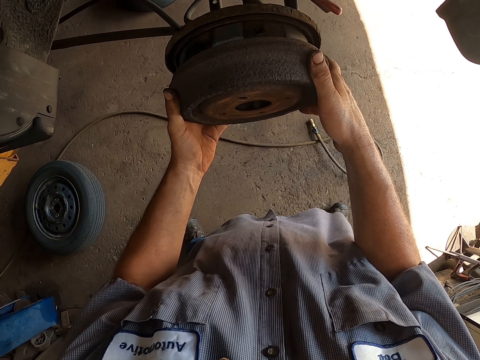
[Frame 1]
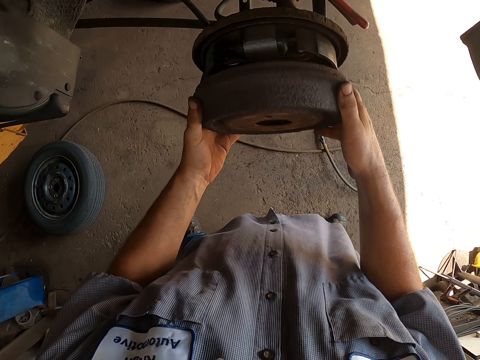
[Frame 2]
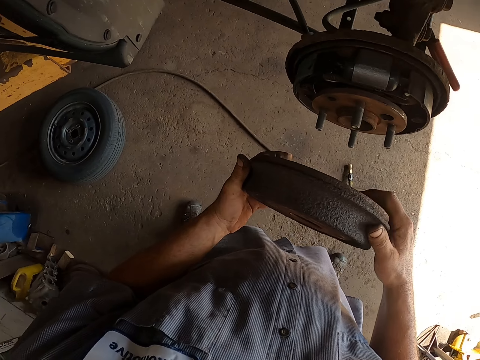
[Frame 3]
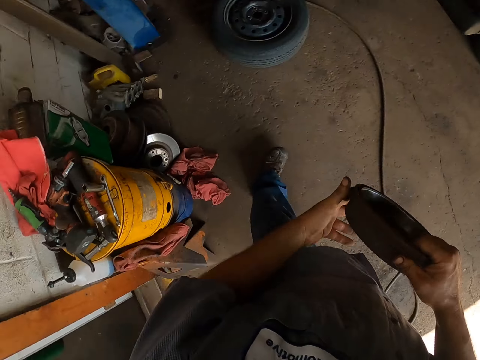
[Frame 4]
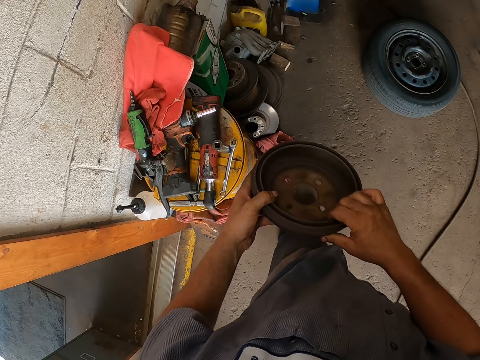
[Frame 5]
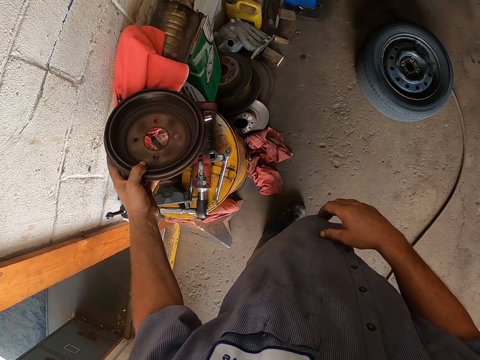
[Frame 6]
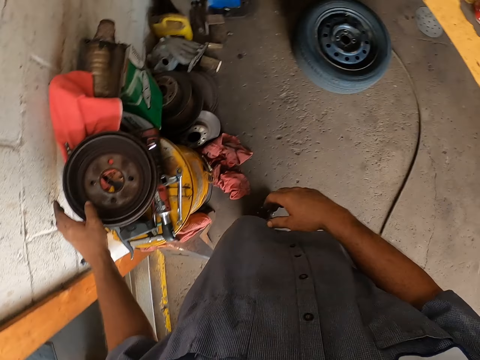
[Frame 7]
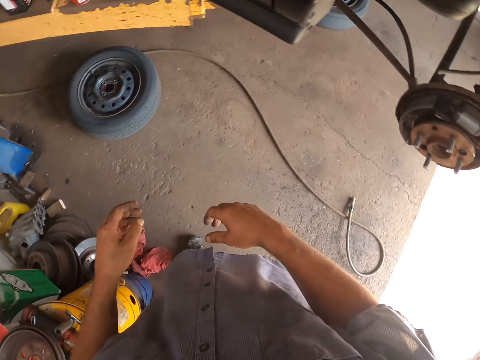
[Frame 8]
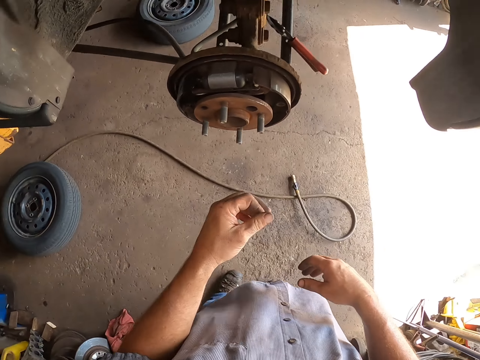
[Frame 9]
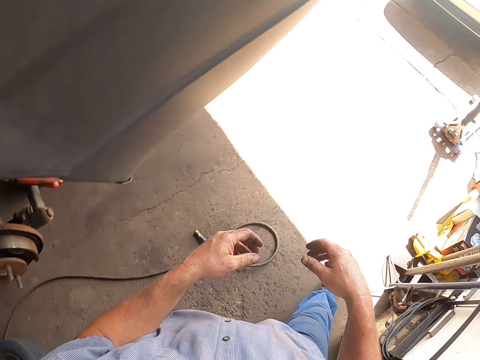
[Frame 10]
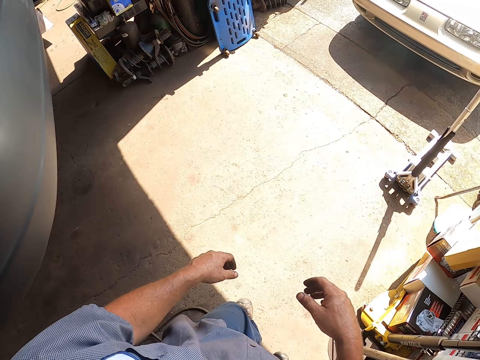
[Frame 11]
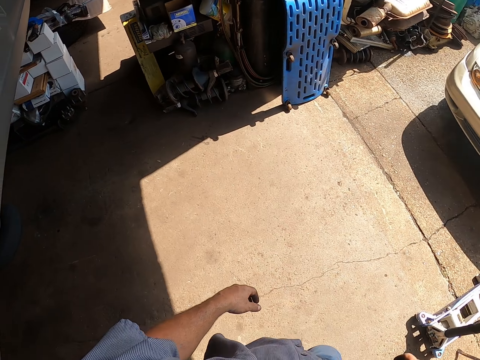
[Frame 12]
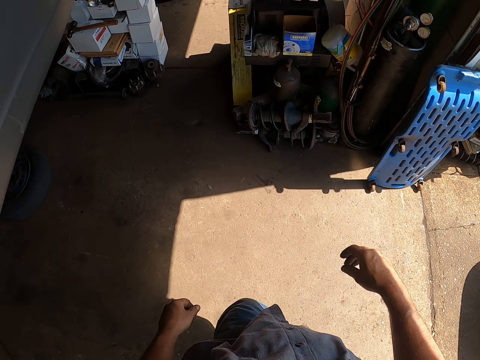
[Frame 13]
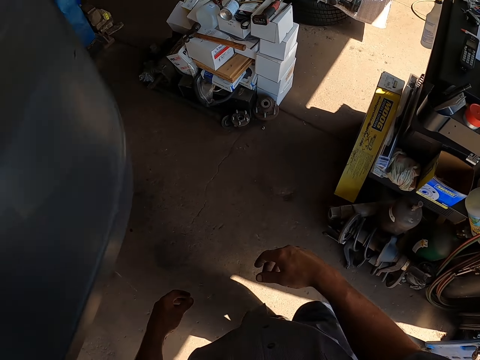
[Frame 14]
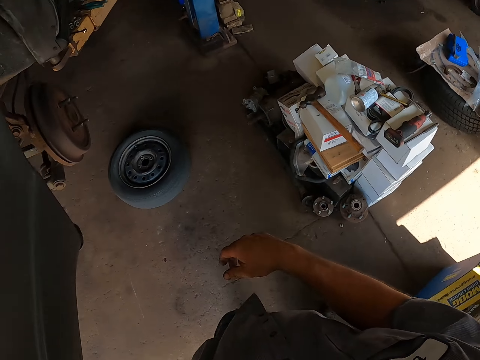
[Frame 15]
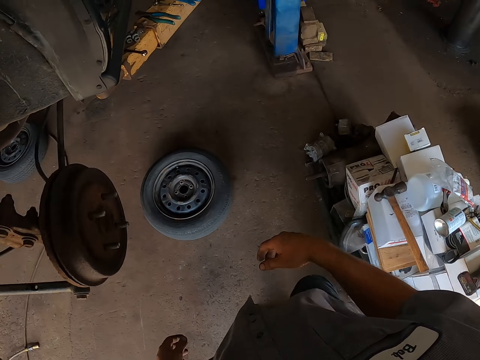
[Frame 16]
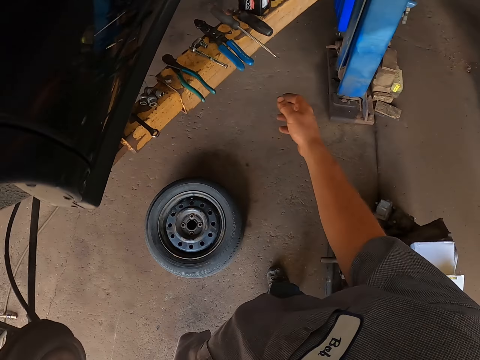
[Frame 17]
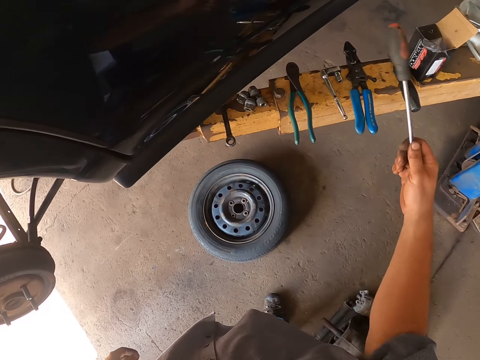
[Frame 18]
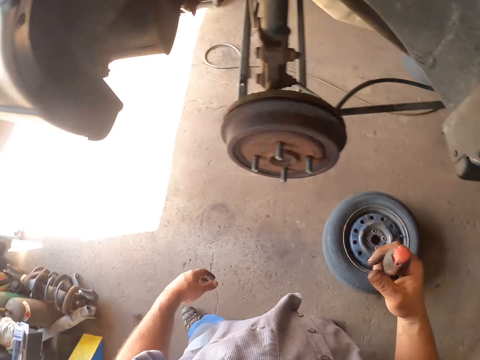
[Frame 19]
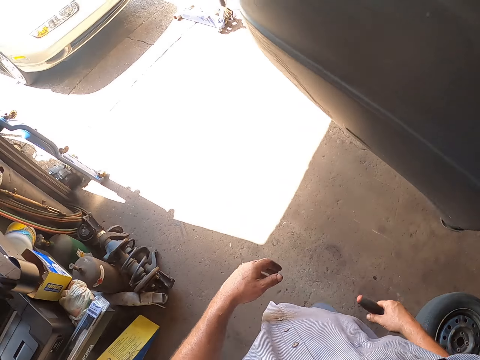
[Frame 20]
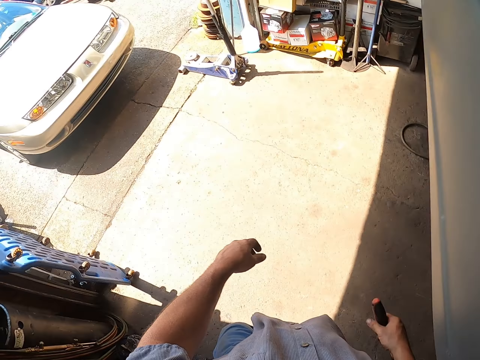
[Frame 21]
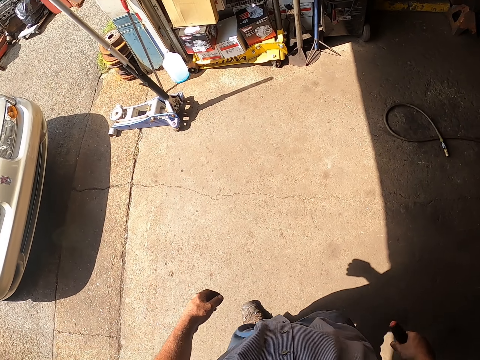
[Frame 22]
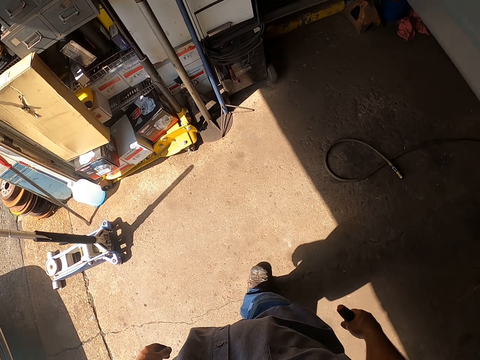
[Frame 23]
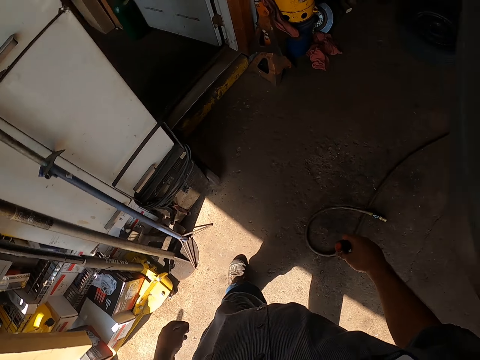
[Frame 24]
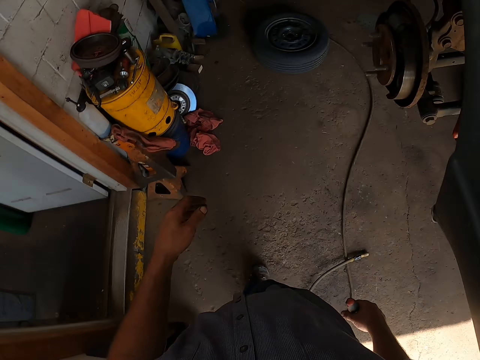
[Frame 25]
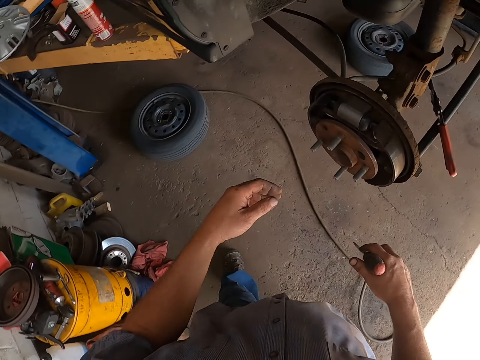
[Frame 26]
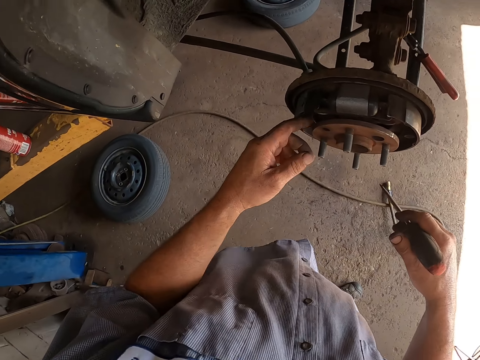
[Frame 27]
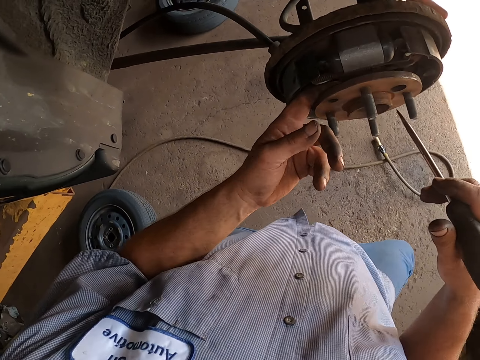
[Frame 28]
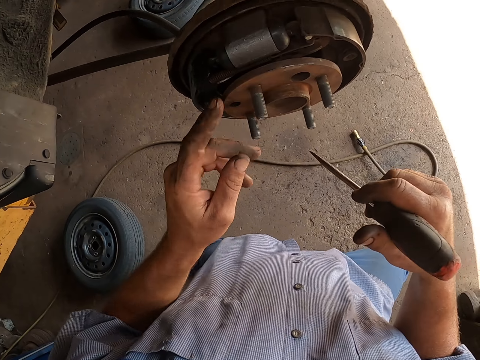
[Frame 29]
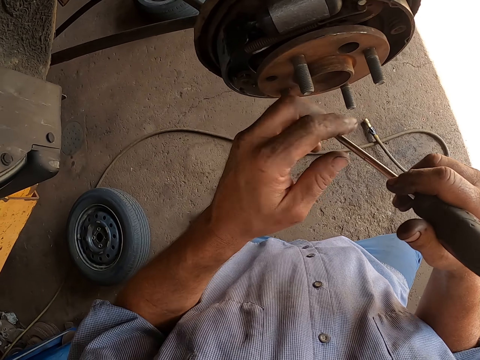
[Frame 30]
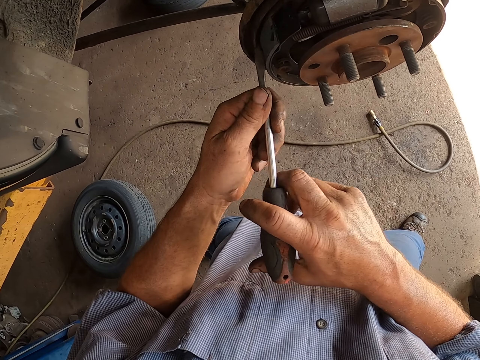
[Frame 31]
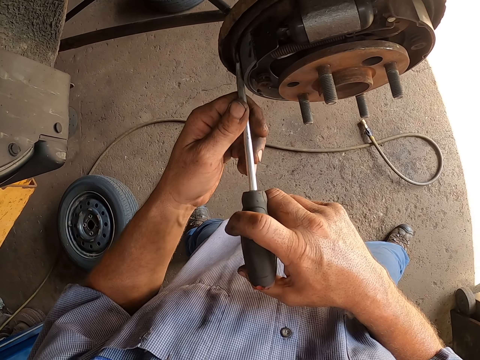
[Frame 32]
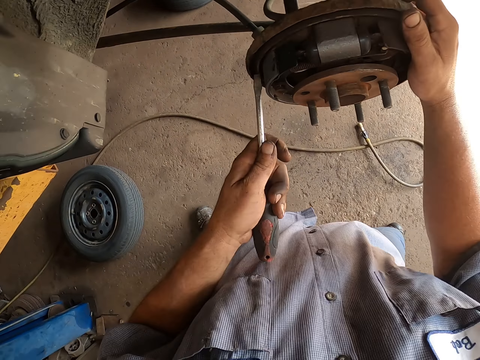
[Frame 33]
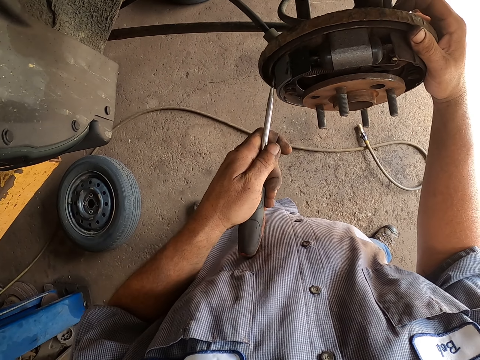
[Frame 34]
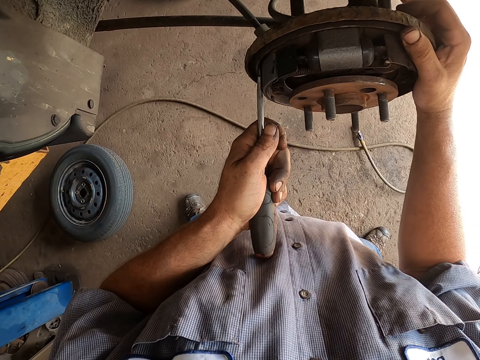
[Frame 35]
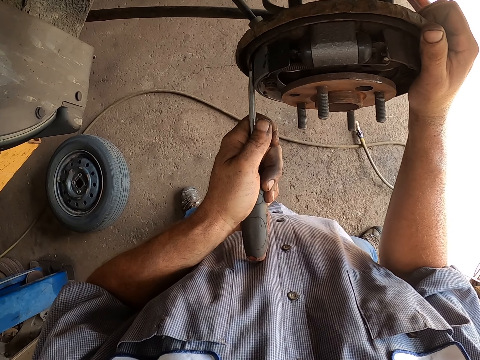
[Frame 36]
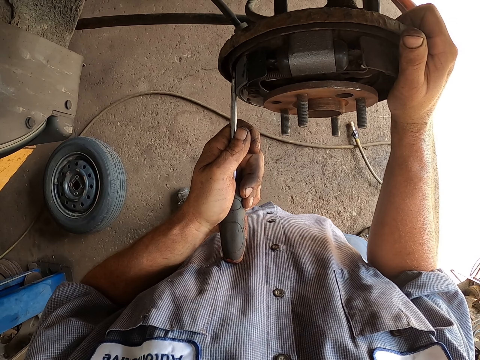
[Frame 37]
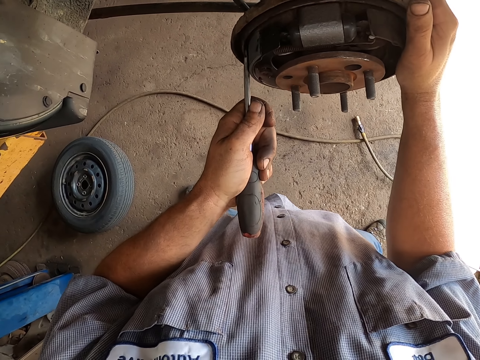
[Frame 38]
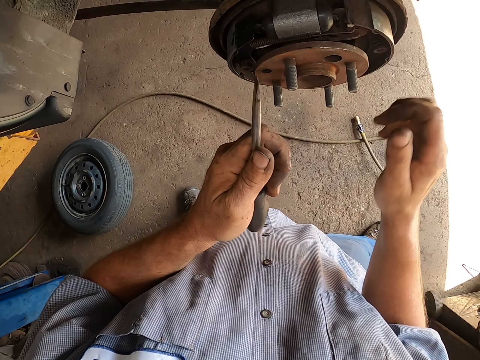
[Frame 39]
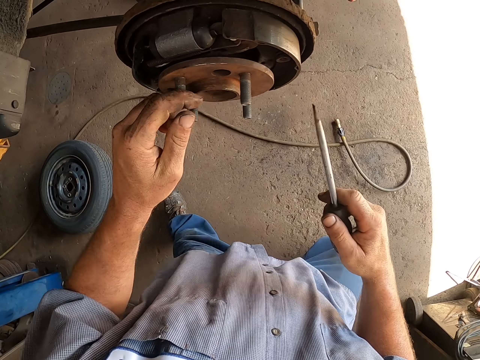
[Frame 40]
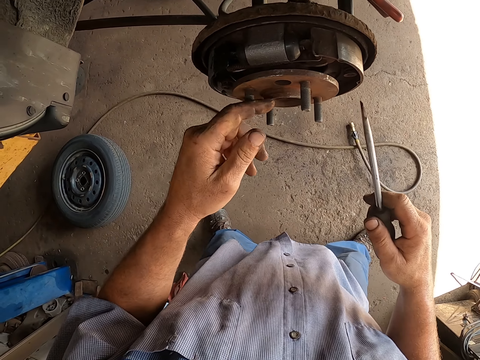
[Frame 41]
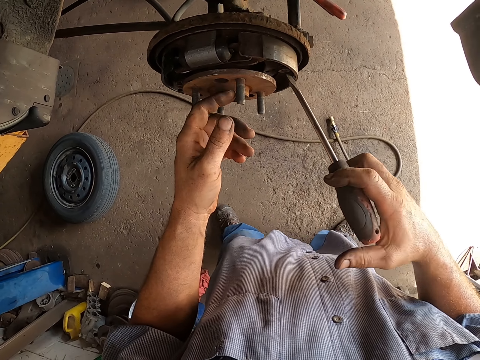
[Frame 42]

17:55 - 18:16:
The camera wearer removes the wheel hub cover. They turn around, put the wheel hub cover down on something, and walk around the garage. They pick up a screwdriver. They walk around the garage. They fix the wheel hub or rear wheel bearing with the screwdriver.

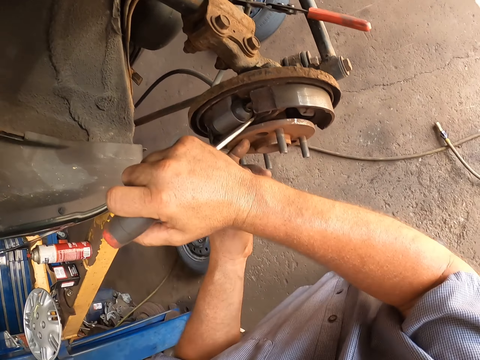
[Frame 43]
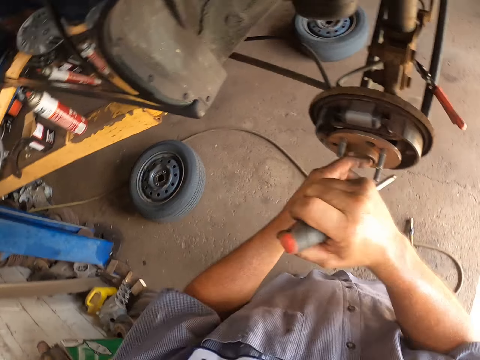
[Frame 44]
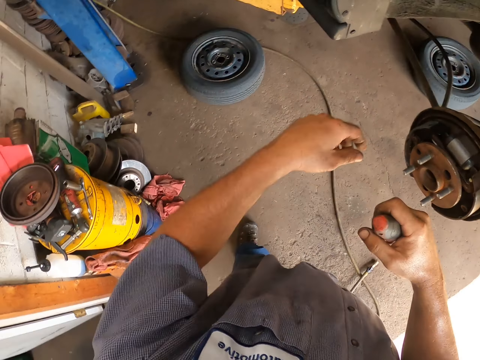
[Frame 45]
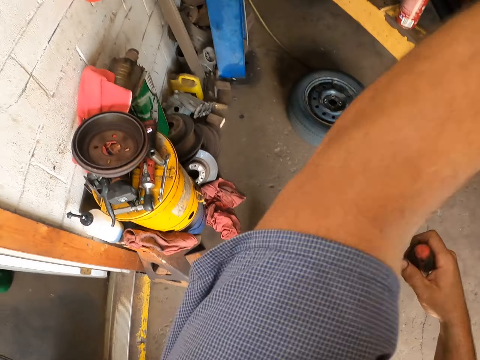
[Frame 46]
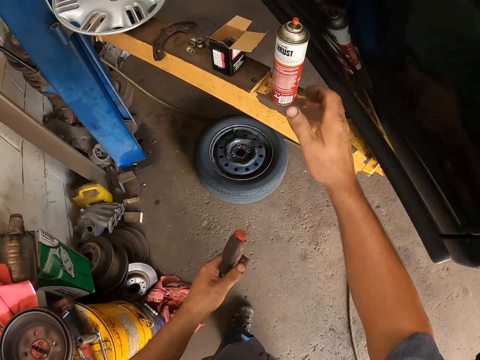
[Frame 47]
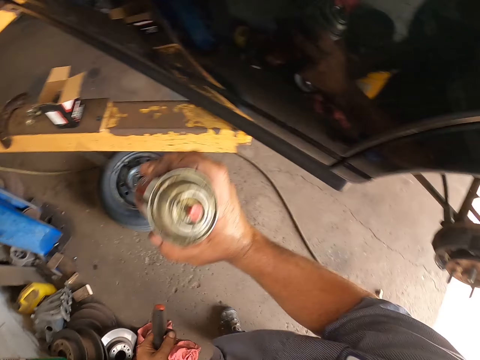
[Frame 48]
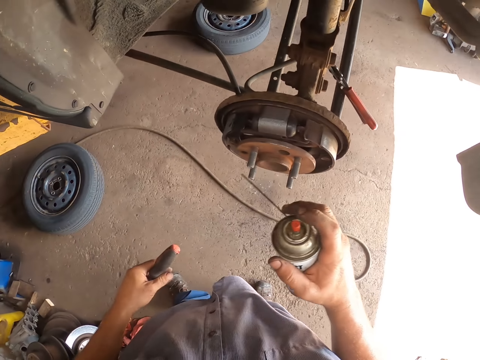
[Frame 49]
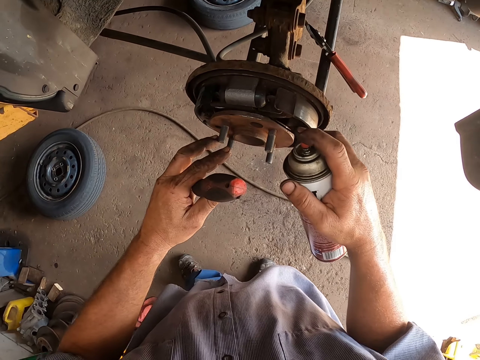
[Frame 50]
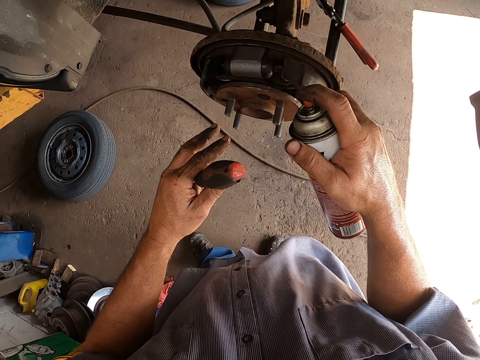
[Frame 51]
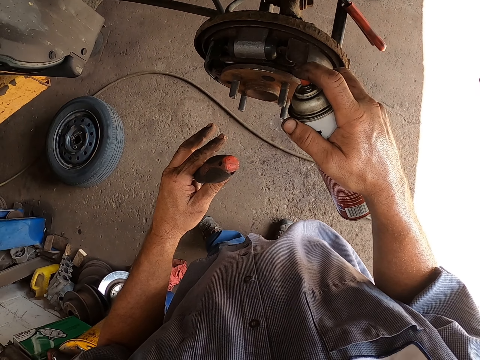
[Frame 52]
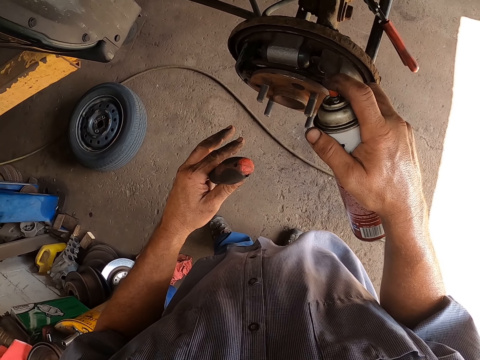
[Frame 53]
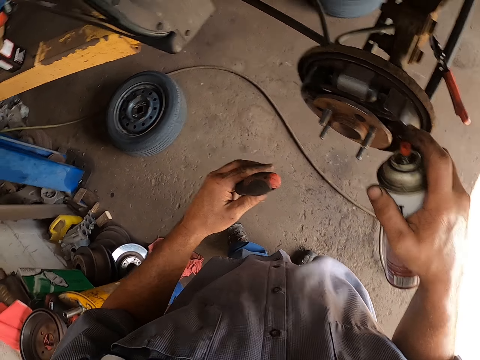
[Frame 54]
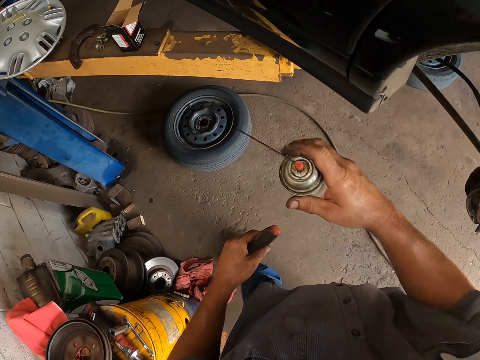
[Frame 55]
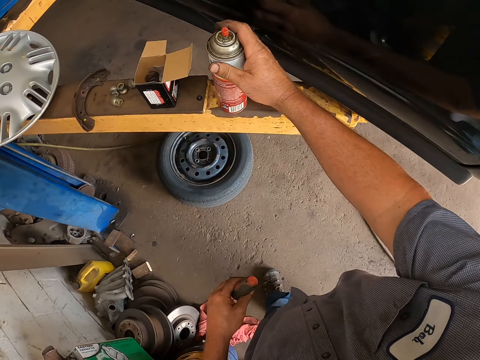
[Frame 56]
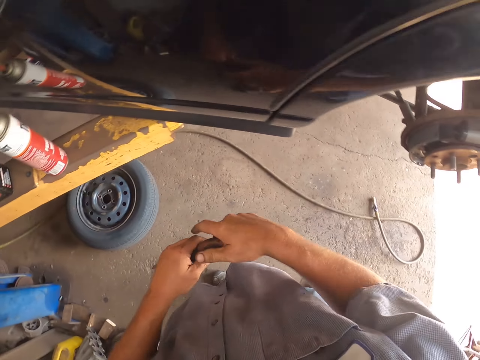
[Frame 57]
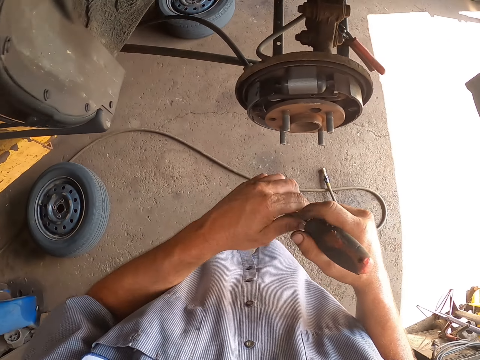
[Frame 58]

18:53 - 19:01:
The camera wearer wipes sweat. They move hands. They pick up the rust remover spray. They spray the wheel hub. They put the rust remover down on a metal.
